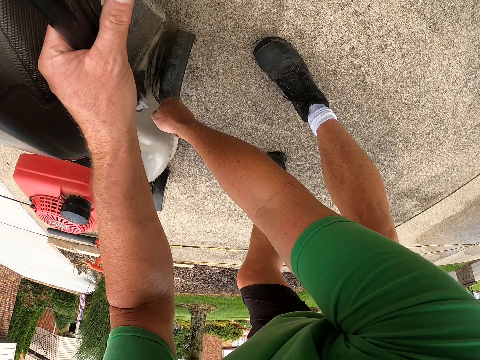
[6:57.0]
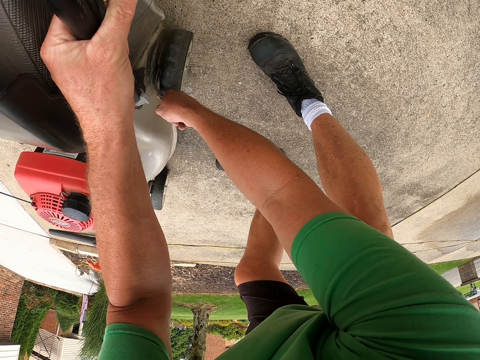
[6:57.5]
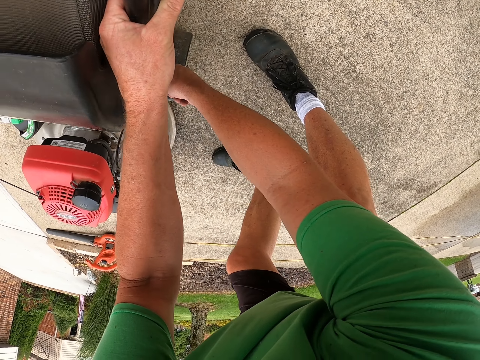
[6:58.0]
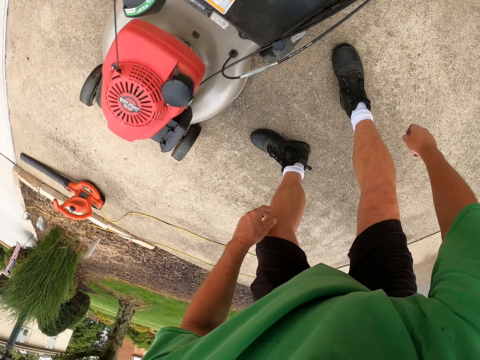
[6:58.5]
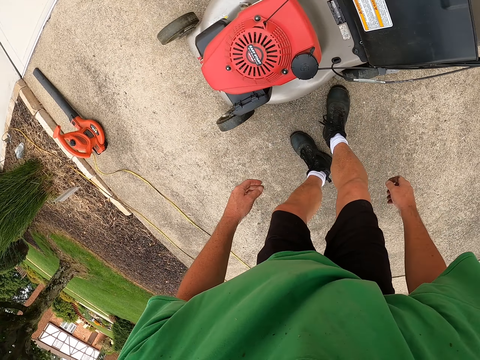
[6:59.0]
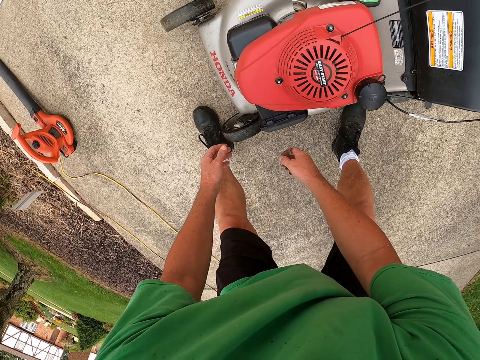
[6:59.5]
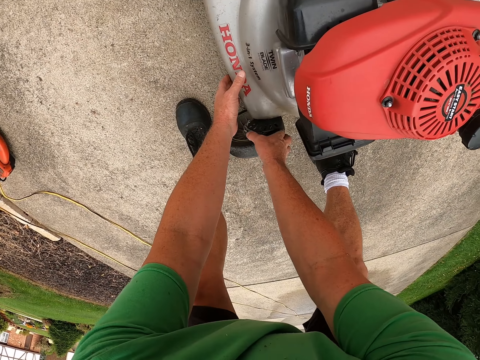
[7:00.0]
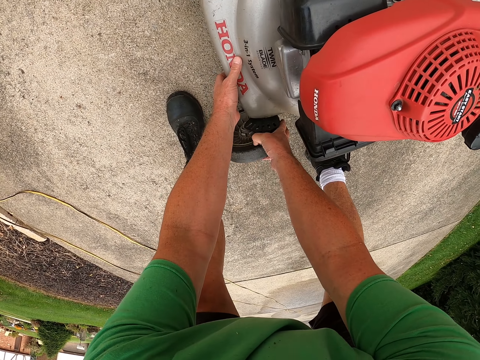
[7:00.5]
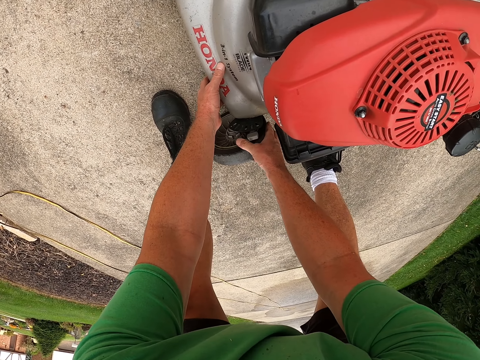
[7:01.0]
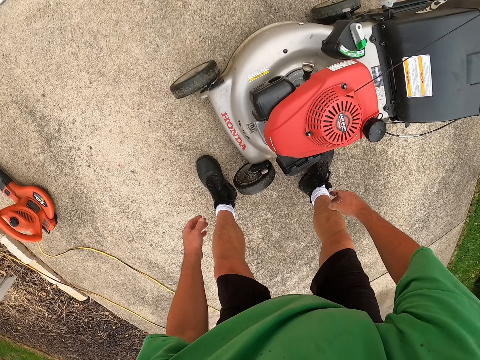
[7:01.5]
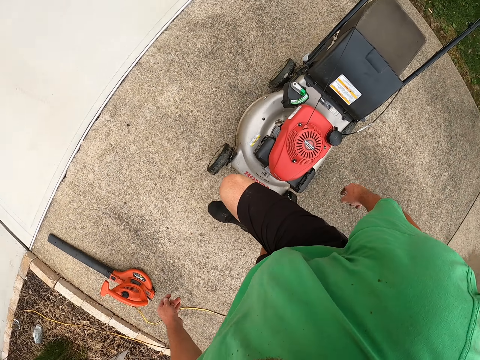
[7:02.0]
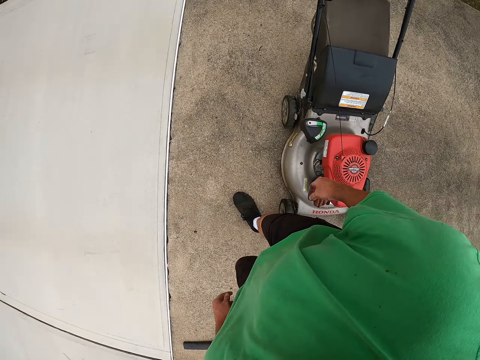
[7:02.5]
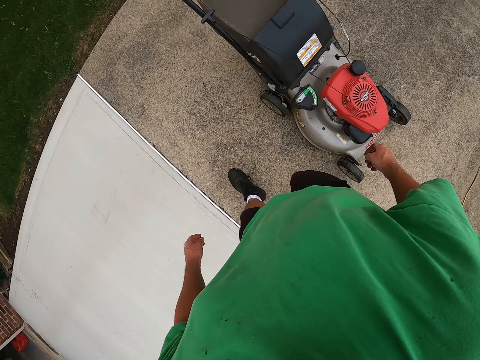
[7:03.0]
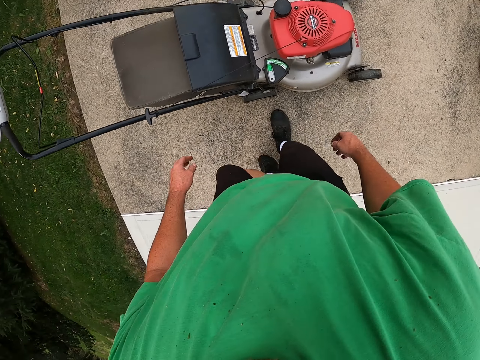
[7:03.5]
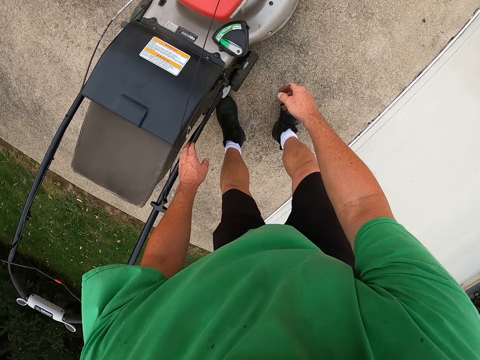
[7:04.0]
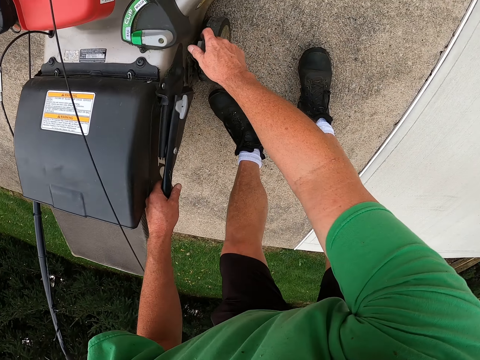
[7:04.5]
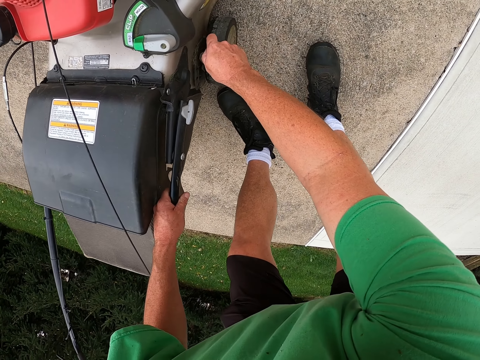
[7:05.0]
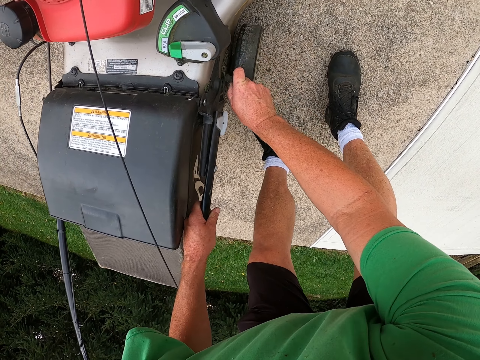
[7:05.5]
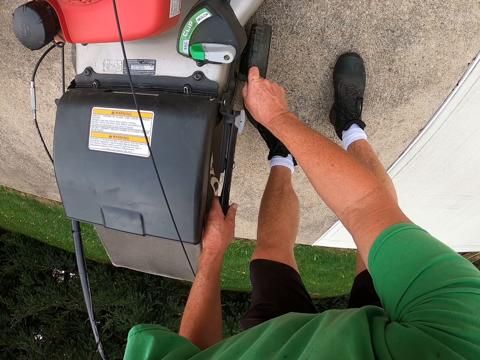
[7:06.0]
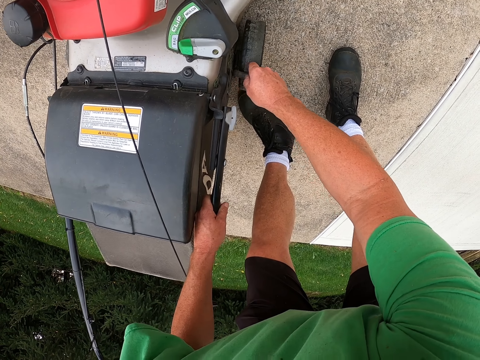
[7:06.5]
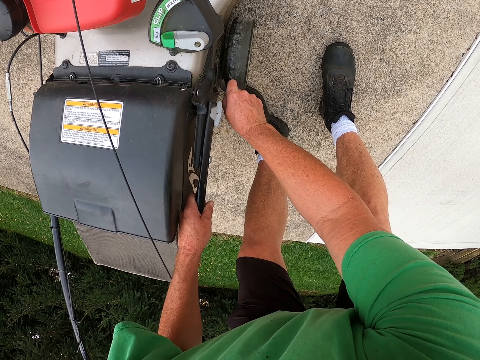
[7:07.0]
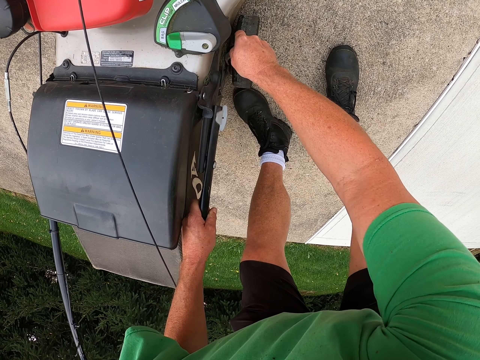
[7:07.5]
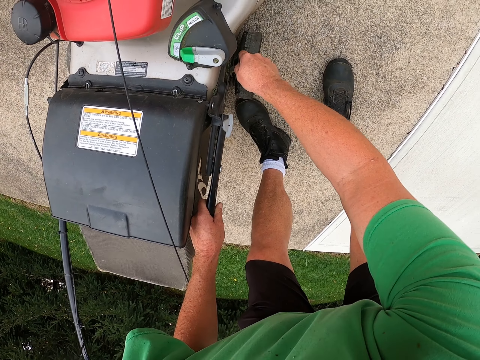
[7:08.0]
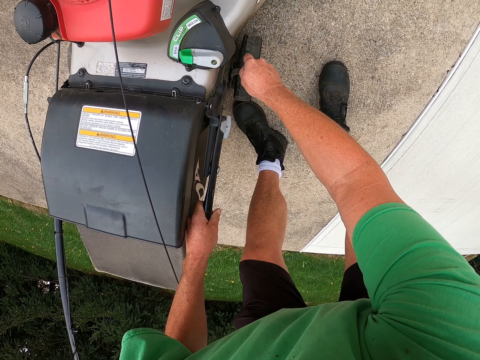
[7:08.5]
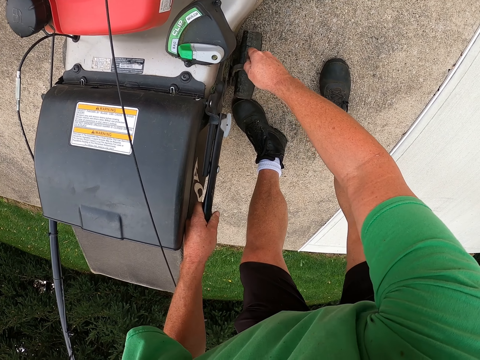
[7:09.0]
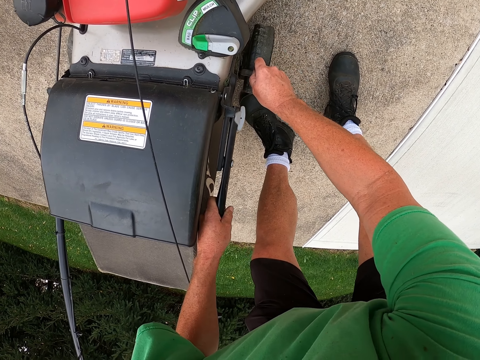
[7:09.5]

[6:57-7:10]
The camera wearer touches the armrest lever on the grass cutter lever. They test the wheel. They adjust the wheels. They stand up. They remove their hand from the wheels. They adjust the wheels. They bend. They test the front wheel of the grass cutter machine. They remove their hand from the wheels. They walk to the other side of the grass cutter machine. They adjust the wheels. They hold the armrest lever. They test the wheel.

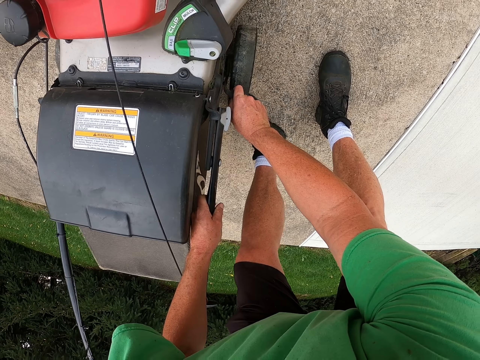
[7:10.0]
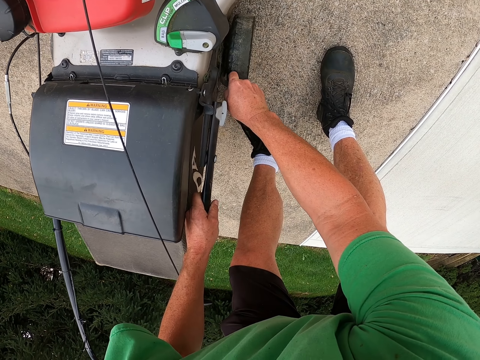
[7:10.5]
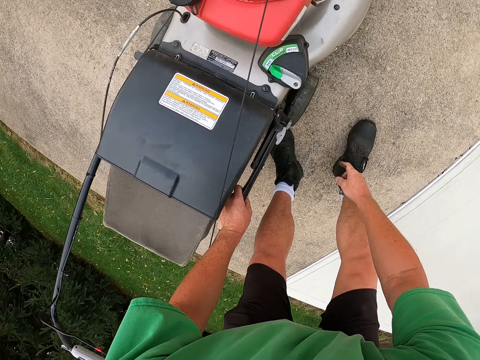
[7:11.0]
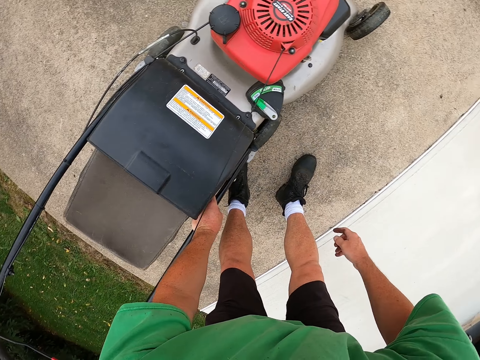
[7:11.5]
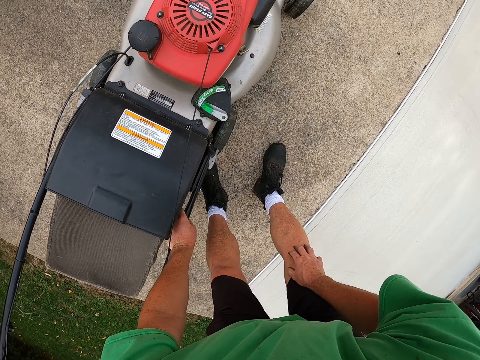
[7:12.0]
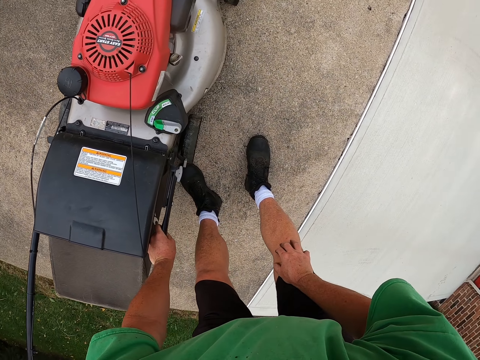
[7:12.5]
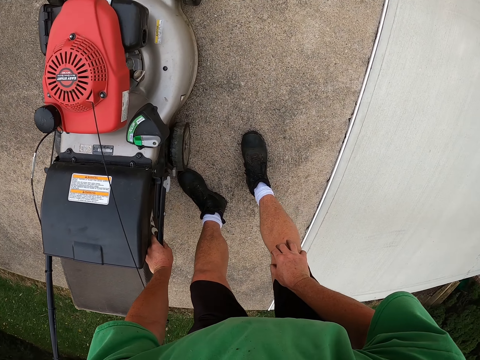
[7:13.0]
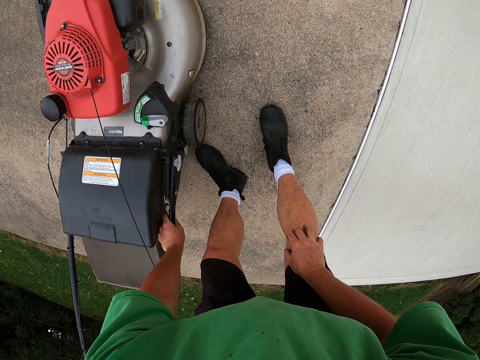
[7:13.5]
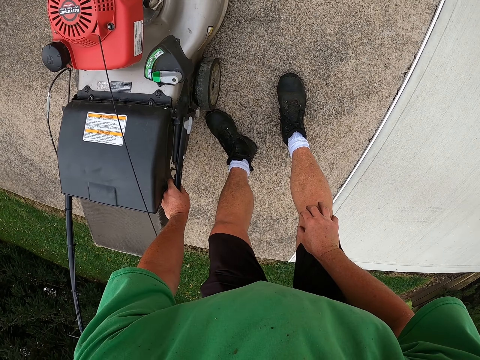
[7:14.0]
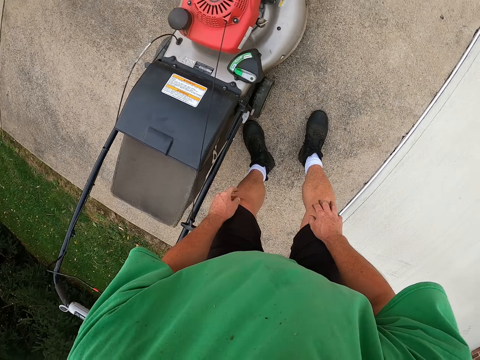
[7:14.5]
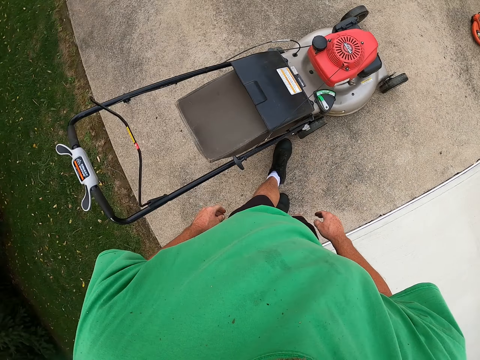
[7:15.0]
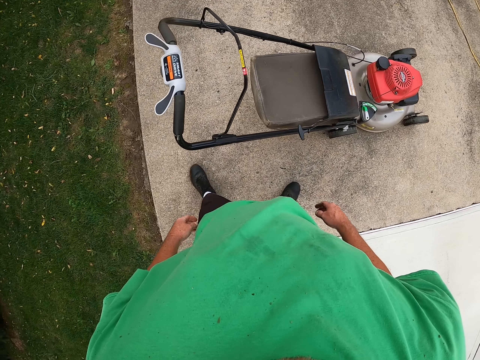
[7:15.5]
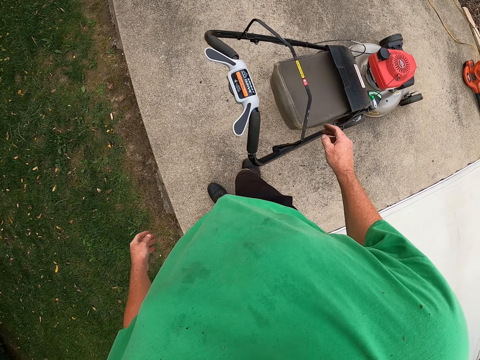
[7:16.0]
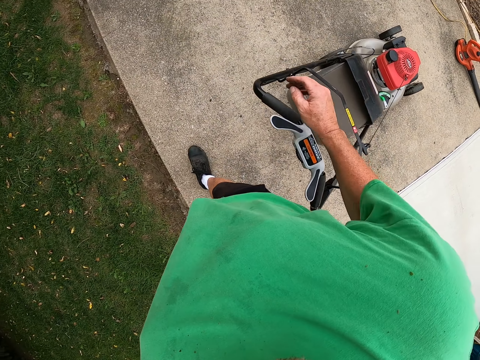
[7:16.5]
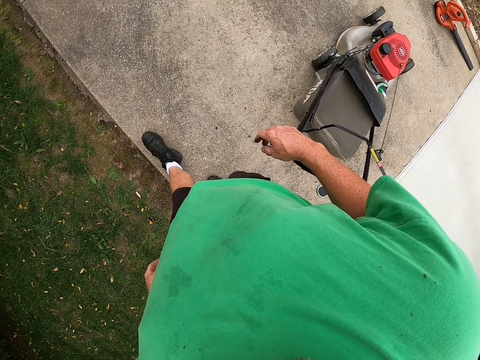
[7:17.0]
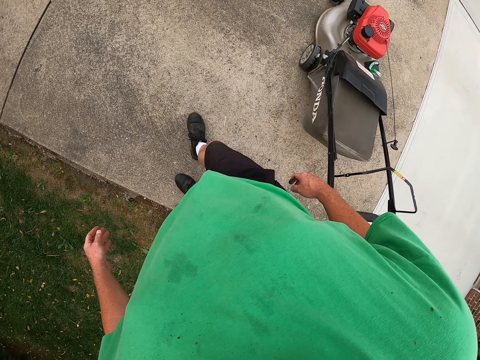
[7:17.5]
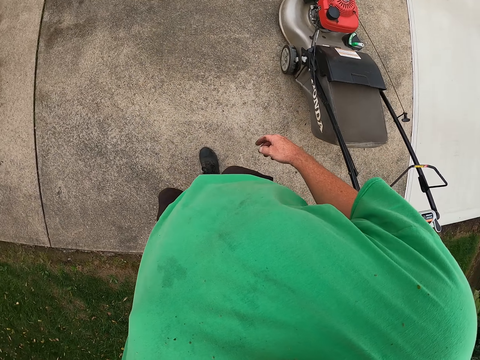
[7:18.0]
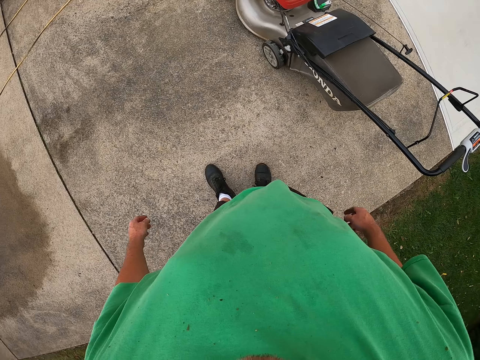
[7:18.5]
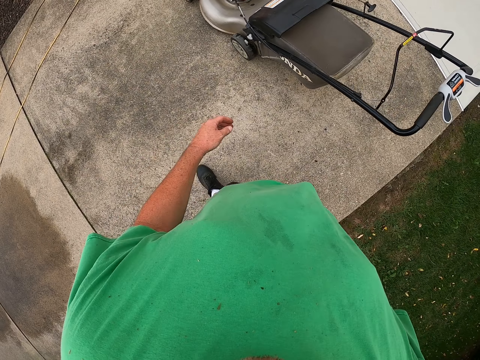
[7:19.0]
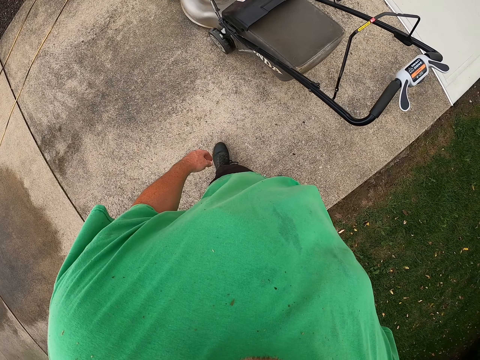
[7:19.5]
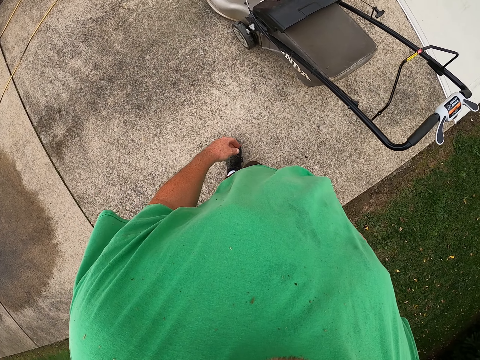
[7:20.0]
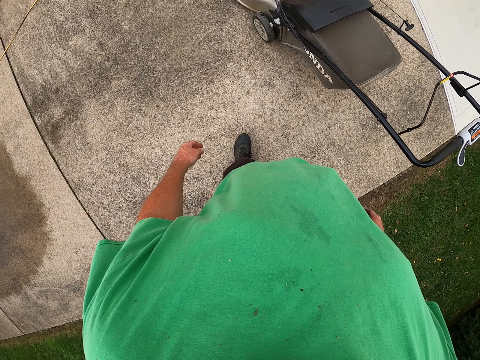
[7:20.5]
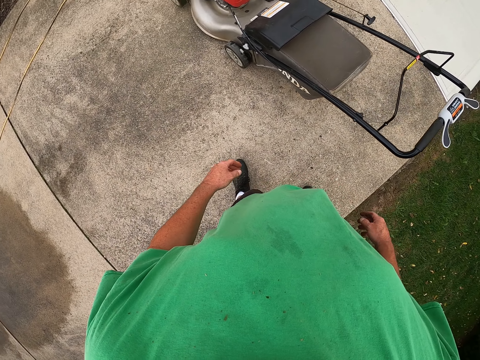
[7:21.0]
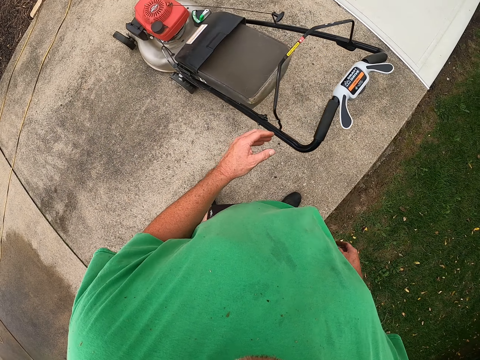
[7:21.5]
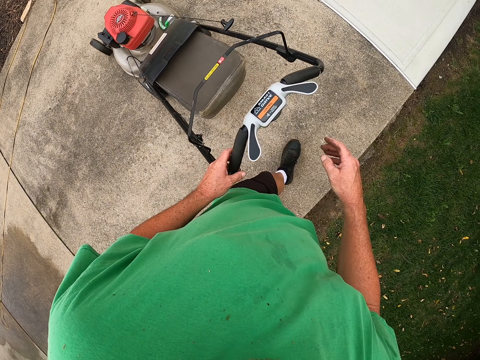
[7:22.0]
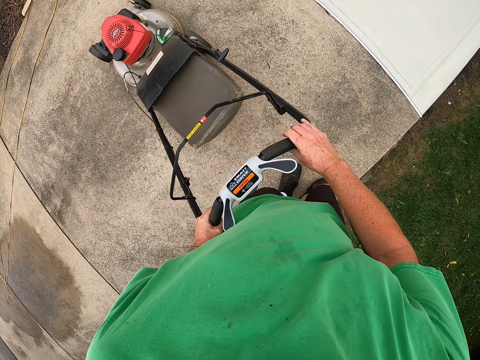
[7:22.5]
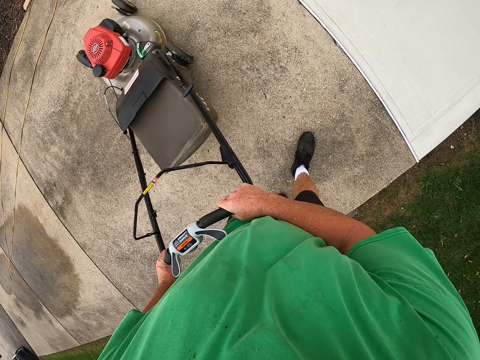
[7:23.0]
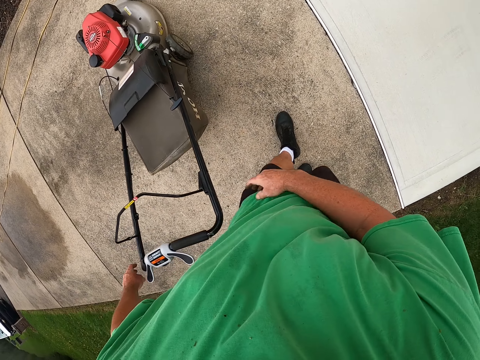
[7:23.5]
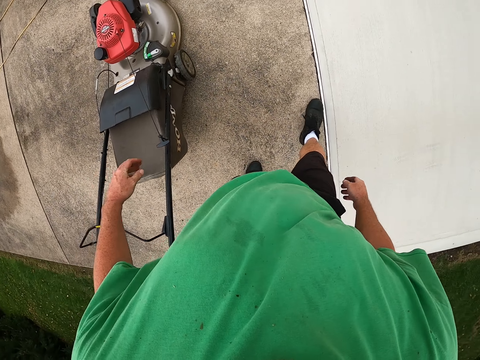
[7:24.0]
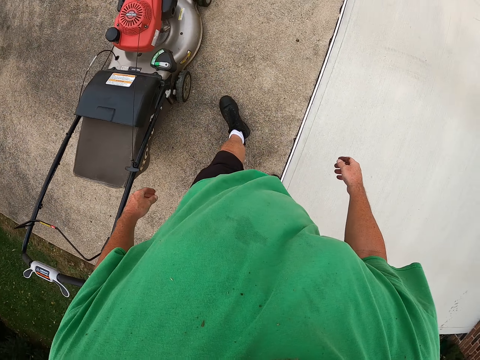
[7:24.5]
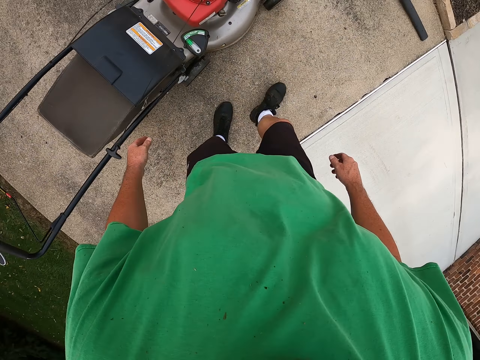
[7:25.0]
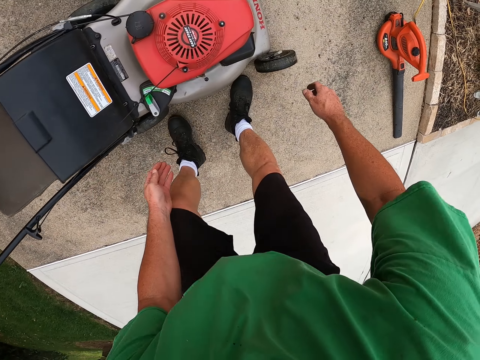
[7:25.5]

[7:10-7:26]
The camera wearer removes his hand from the wheels. He puts his hand on his knee. He stands up. He walks around. He looks around. He holds the handle of the lawn machine. He pushes the grass cutter machine. He removes his hand from the lawn machine. He walks around.
